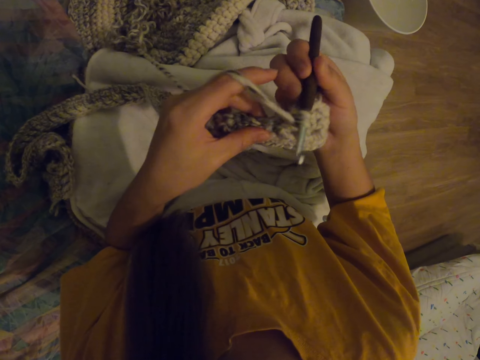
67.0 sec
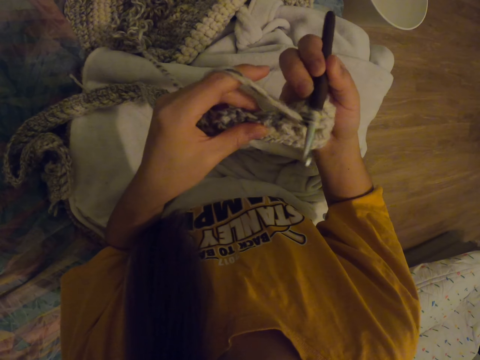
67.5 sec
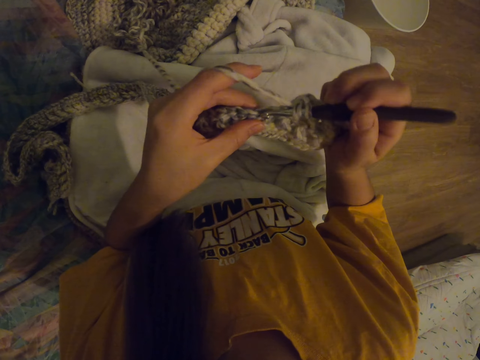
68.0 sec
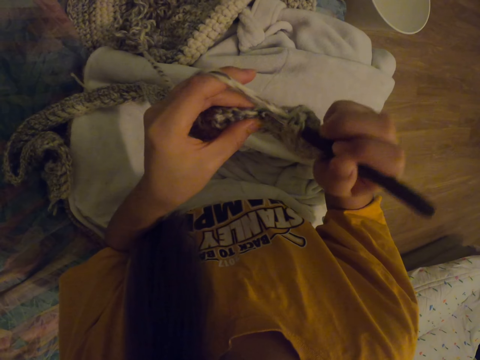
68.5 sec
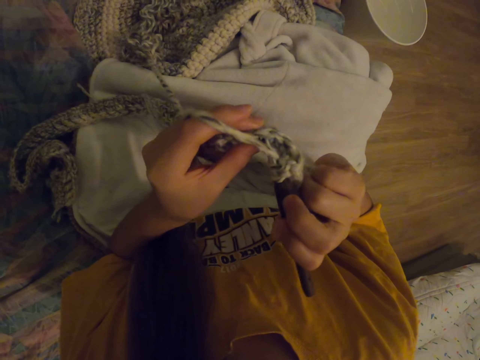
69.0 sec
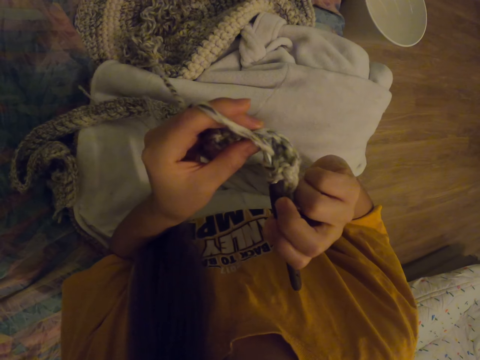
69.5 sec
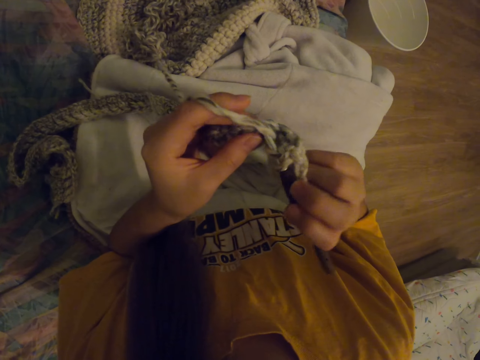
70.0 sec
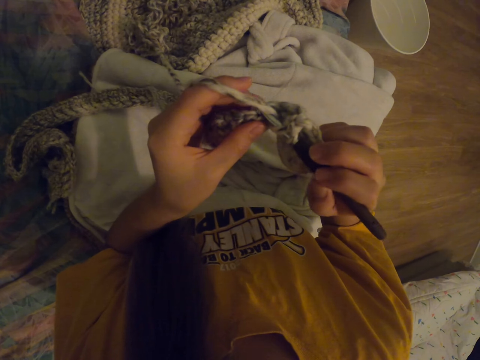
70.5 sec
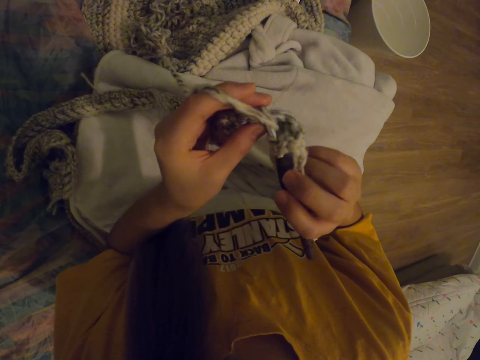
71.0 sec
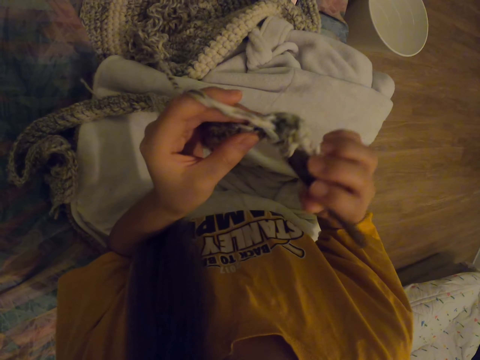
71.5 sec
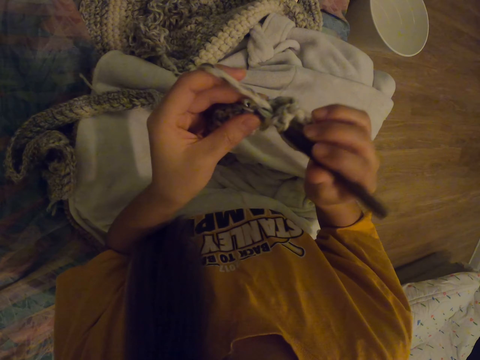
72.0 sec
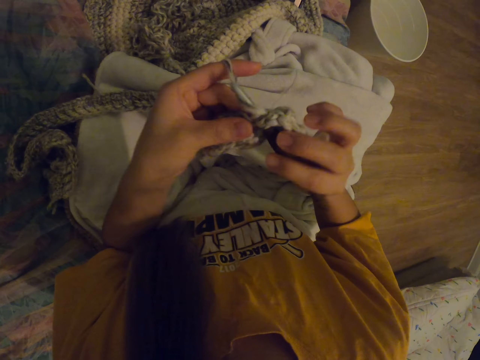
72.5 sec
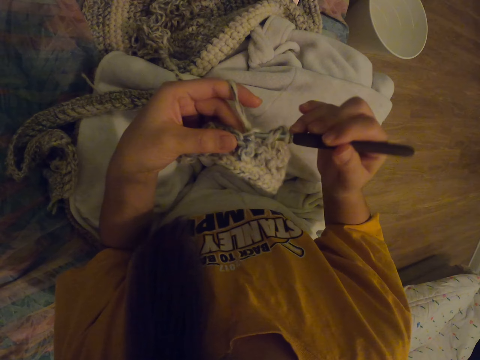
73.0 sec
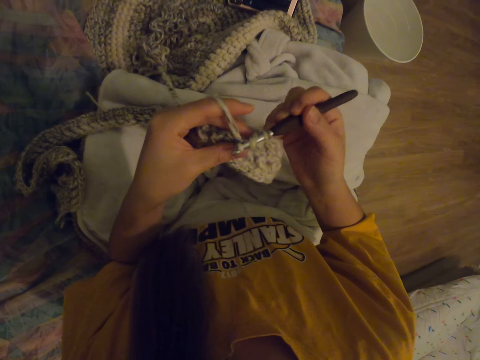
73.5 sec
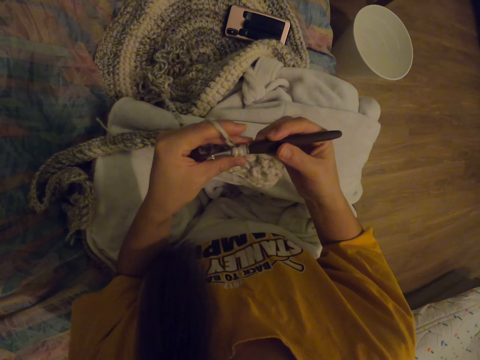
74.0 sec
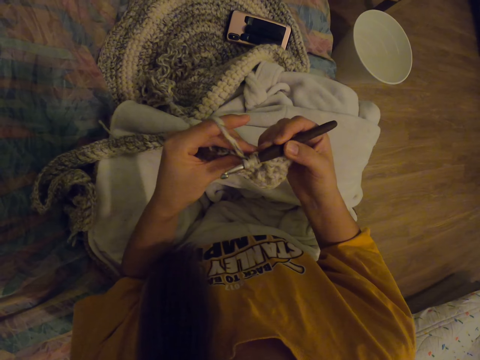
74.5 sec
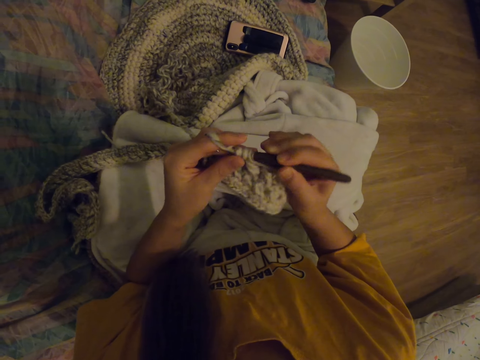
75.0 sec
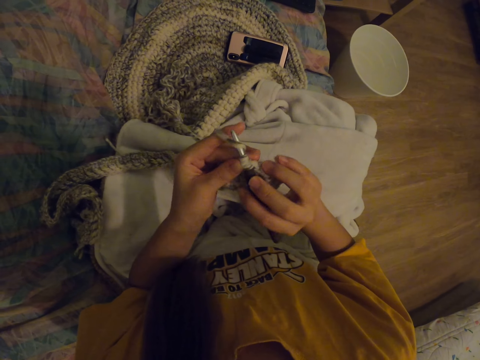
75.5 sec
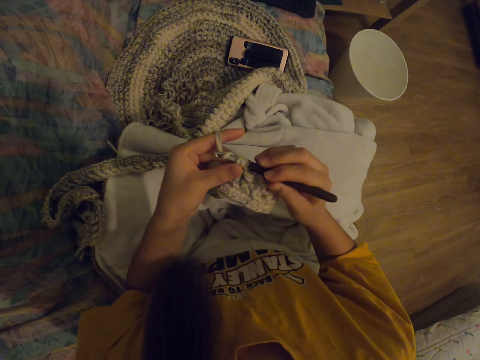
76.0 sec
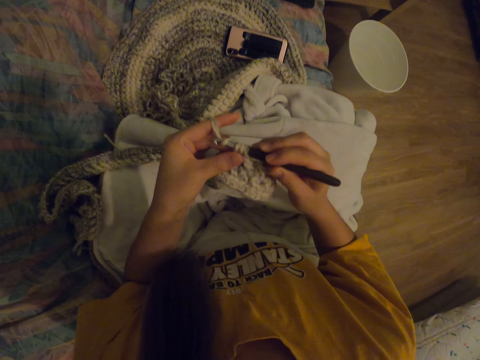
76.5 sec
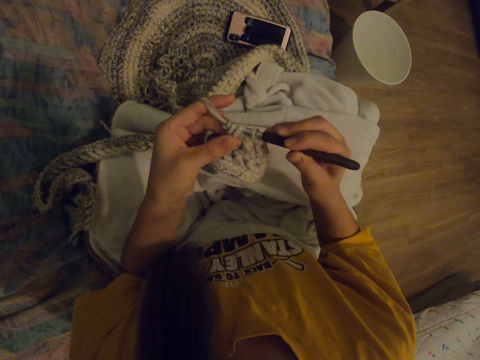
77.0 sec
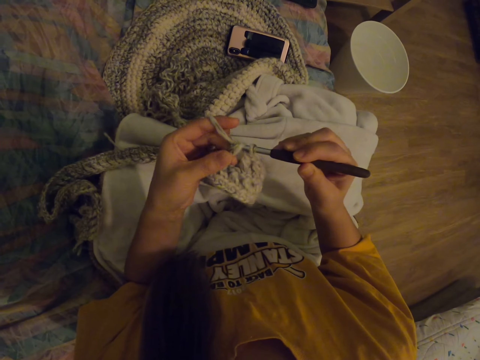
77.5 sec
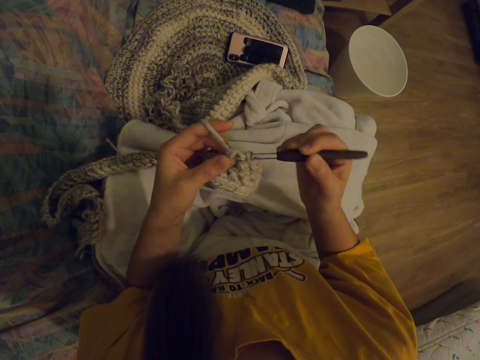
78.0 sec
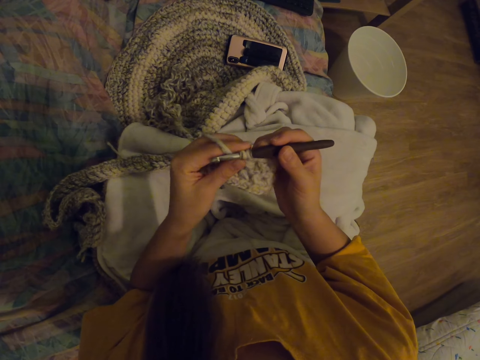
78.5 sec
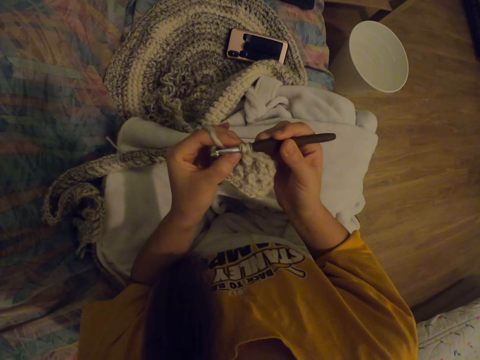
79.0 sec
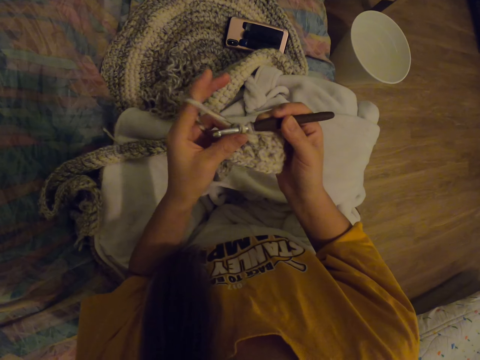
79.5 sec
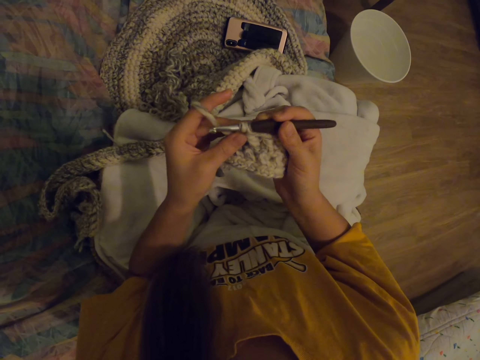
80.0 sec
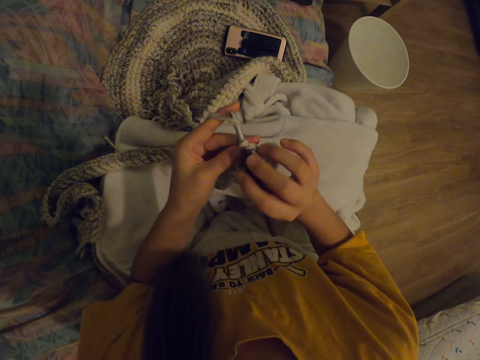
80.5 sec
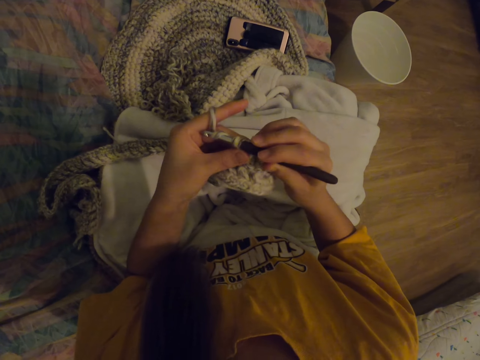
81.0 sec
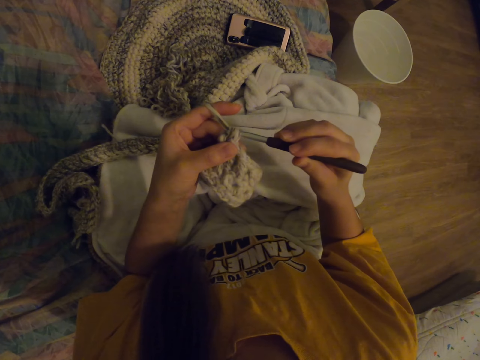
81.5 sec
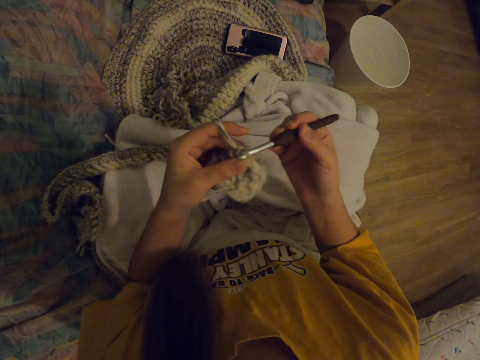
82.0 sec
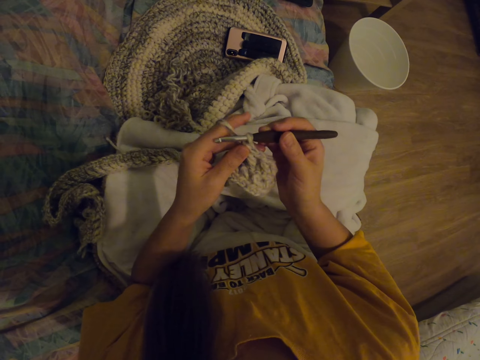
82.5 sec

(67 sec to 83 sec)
The camera wearer presses the woolen mat with fingers. They put the thread on the needle. They knit.

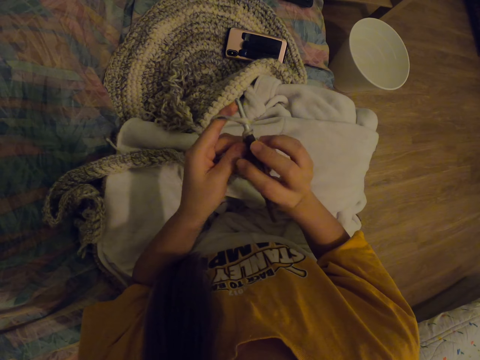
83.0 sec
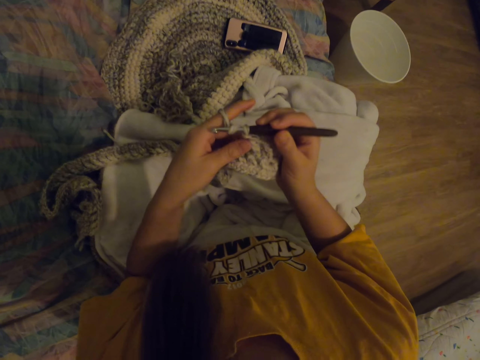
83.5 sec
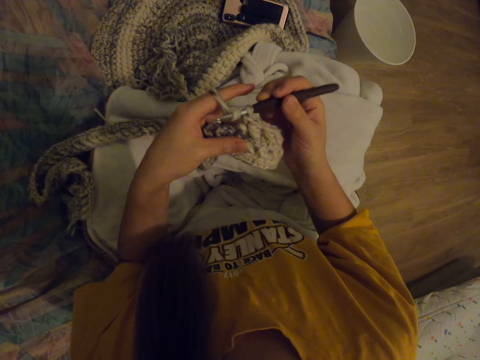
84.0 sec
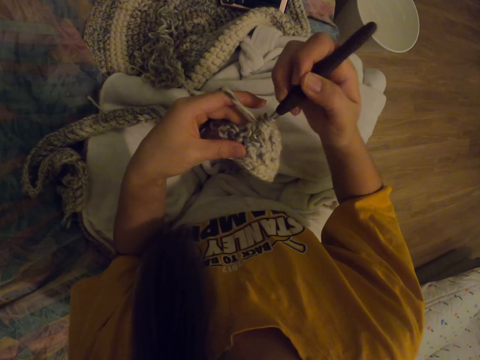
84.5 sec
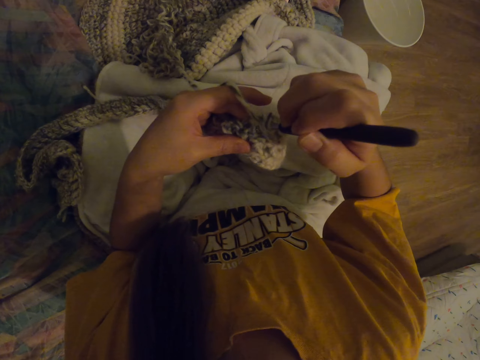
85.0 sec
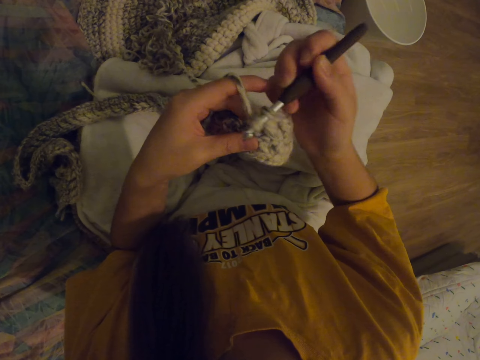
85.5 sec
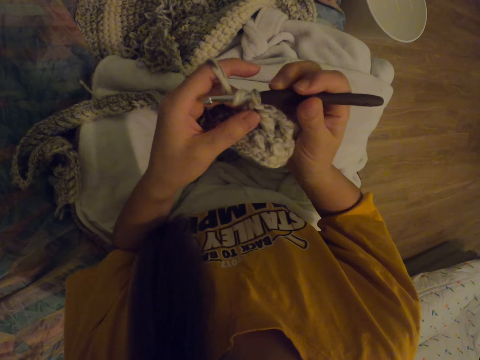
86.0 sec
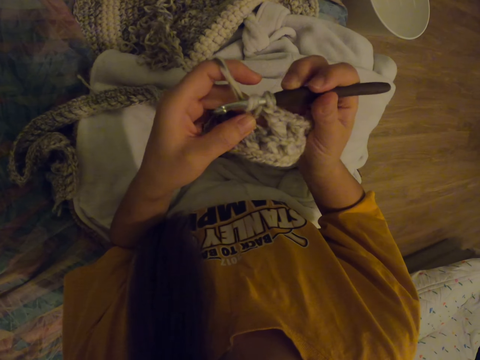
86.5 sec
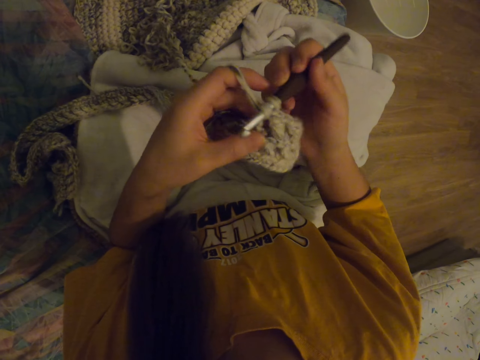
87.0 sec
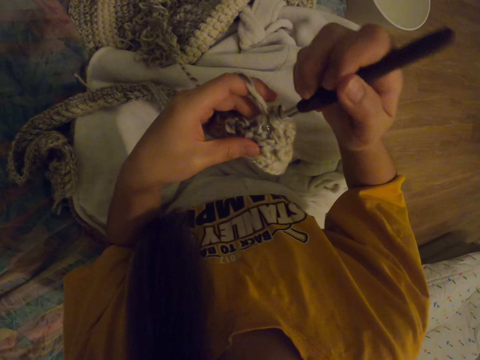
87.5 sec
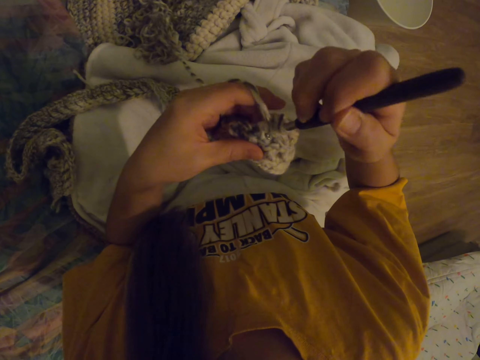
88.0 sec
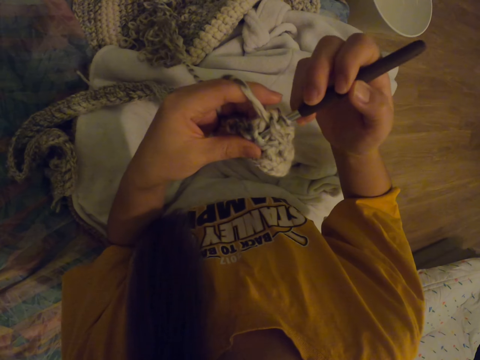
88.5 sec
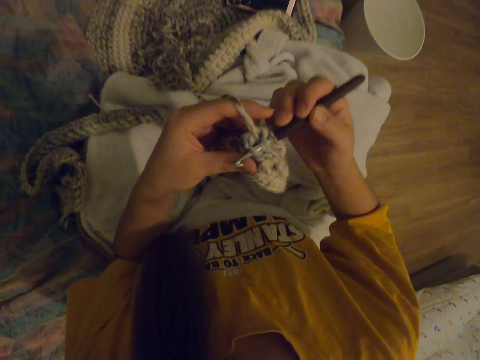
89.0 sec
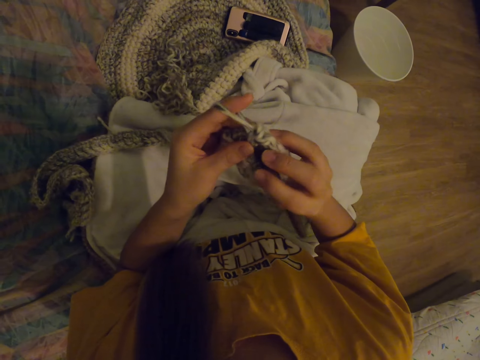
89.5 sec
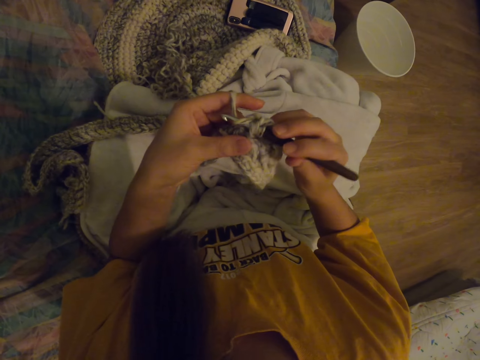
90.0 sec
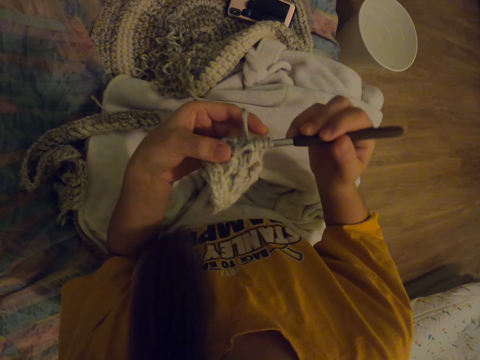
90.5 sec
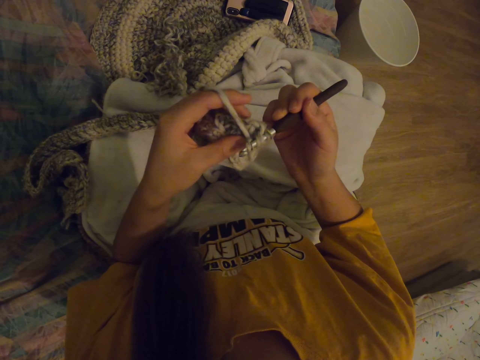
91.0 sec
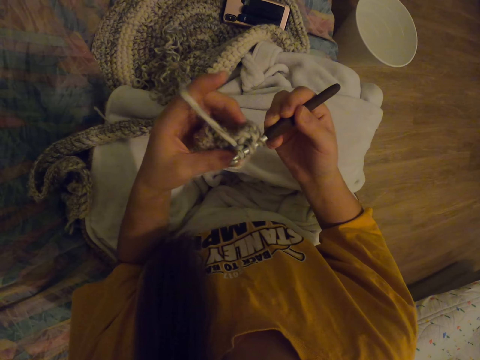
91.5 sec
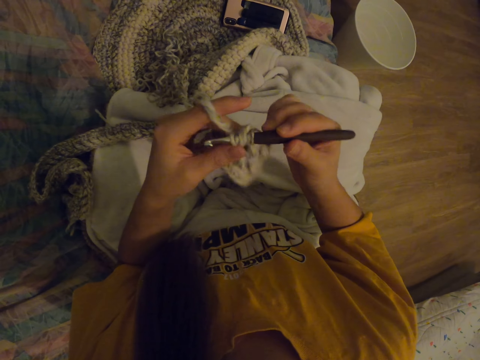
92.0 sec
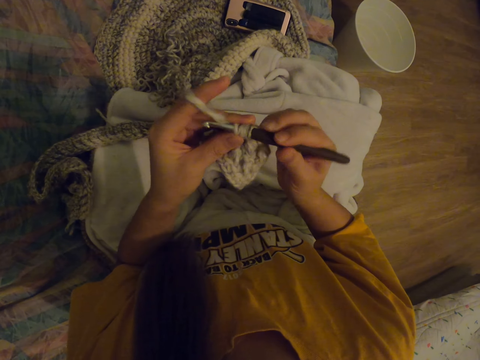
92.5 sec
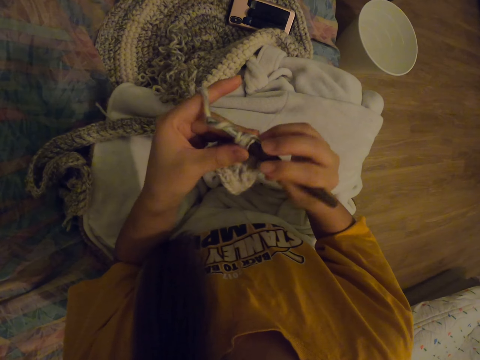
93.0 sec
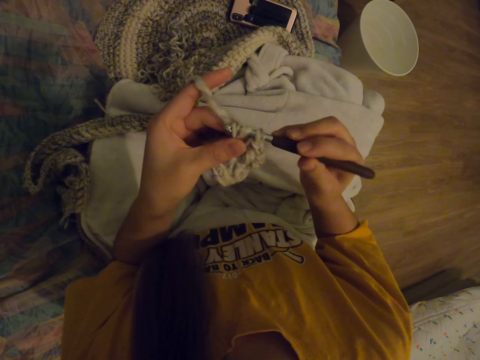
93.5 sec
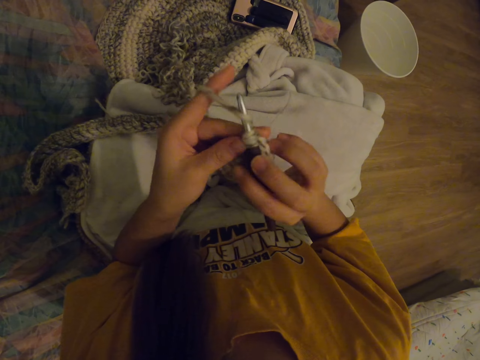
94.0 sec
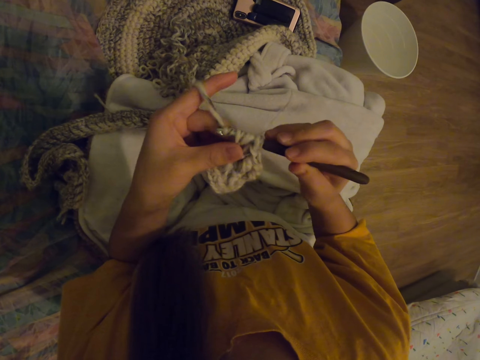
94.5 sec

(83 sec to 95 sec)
The camera wearer puts the thread on the needle. They knit.
